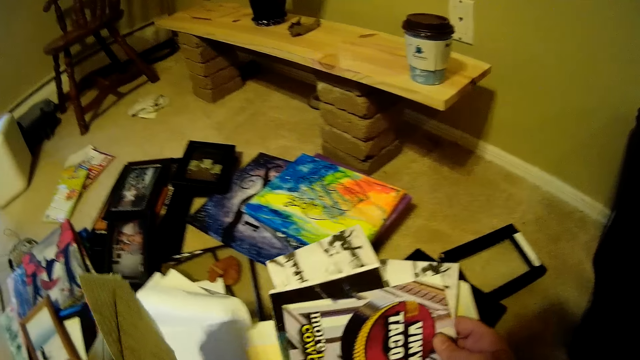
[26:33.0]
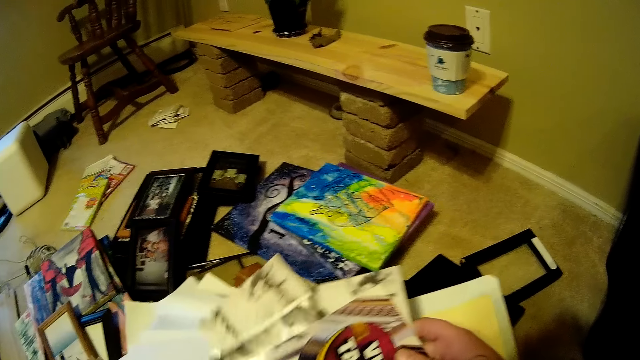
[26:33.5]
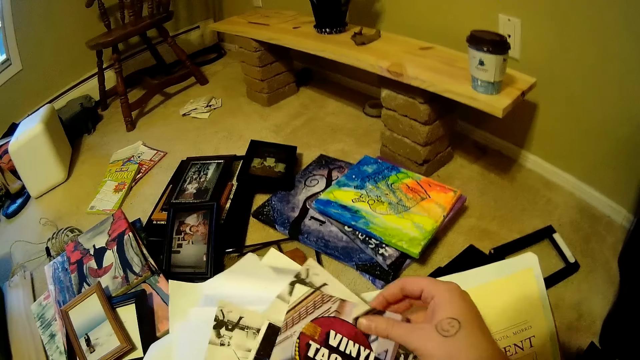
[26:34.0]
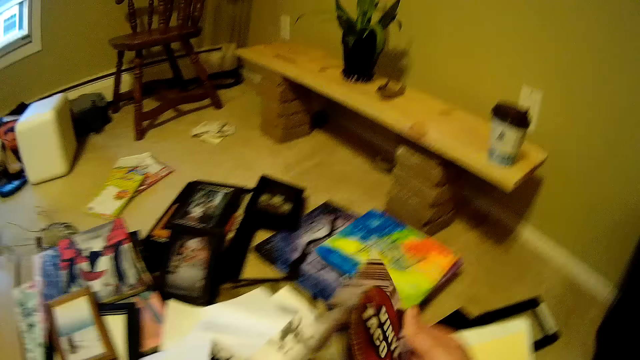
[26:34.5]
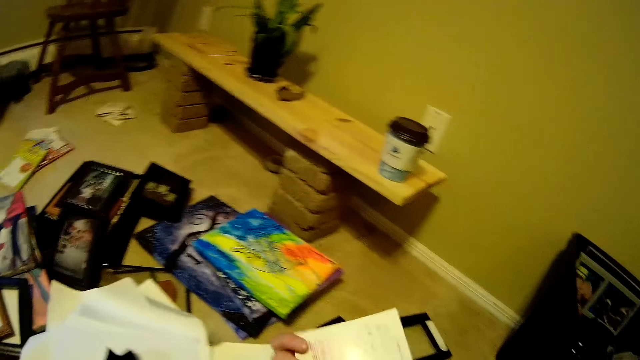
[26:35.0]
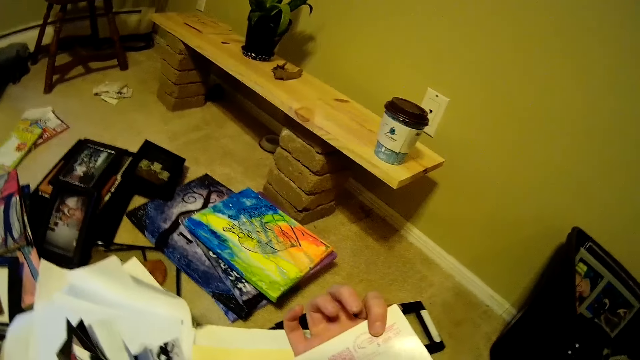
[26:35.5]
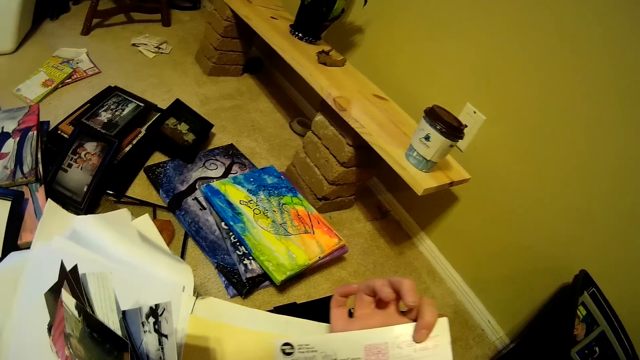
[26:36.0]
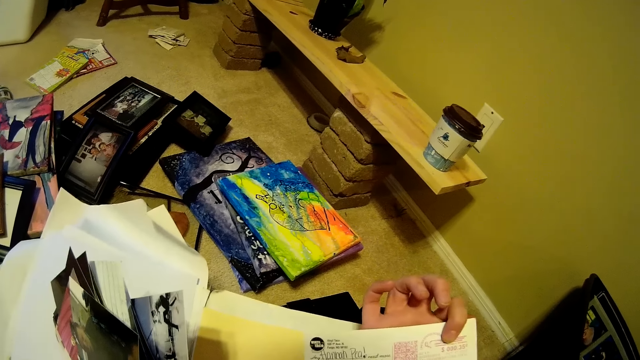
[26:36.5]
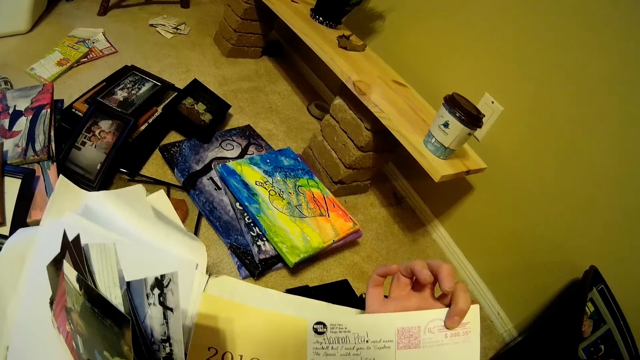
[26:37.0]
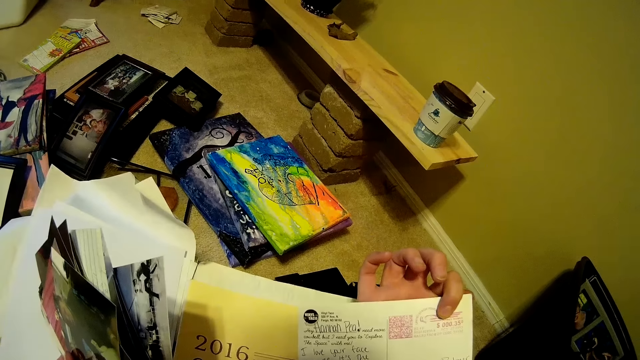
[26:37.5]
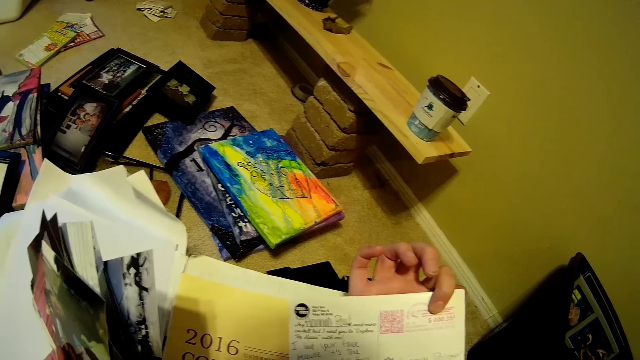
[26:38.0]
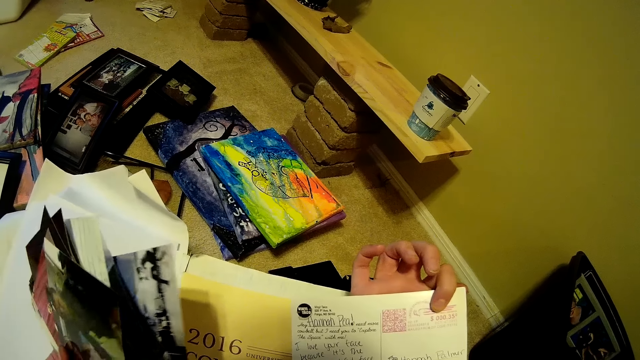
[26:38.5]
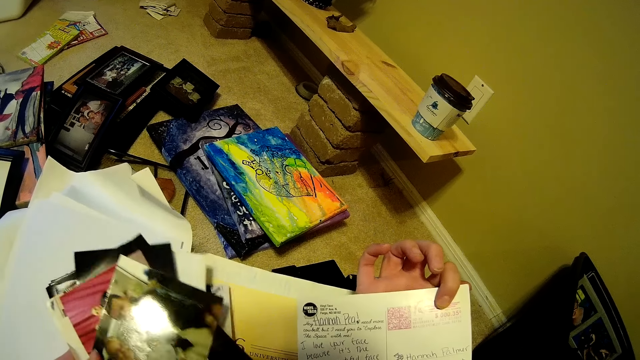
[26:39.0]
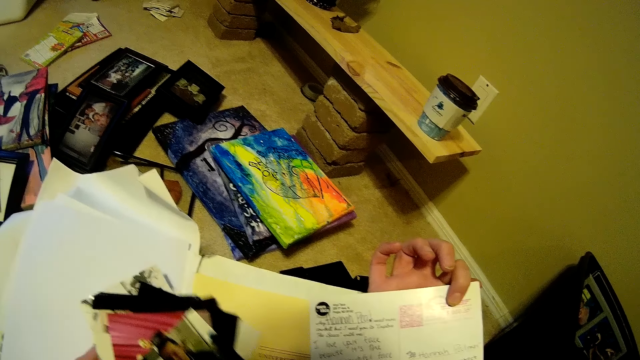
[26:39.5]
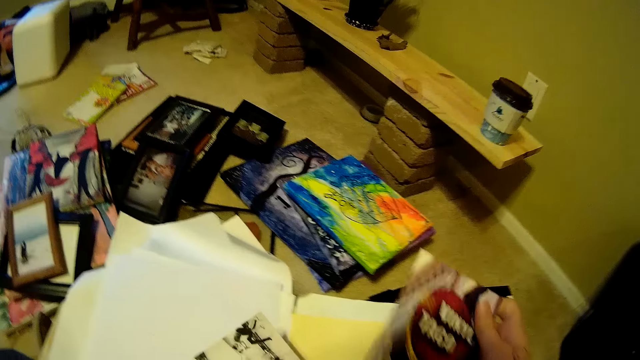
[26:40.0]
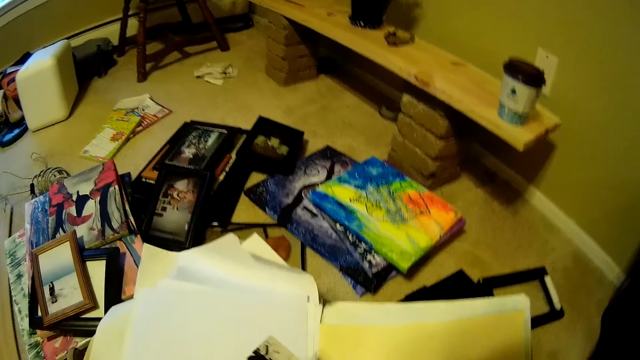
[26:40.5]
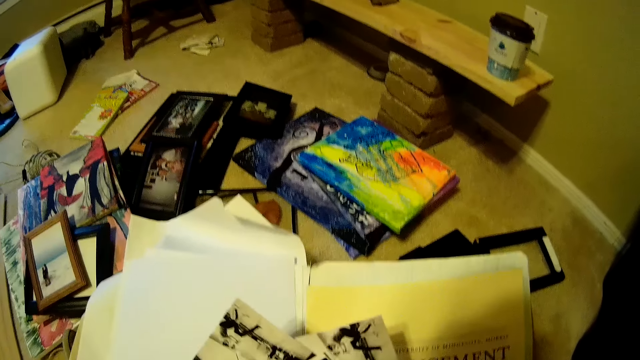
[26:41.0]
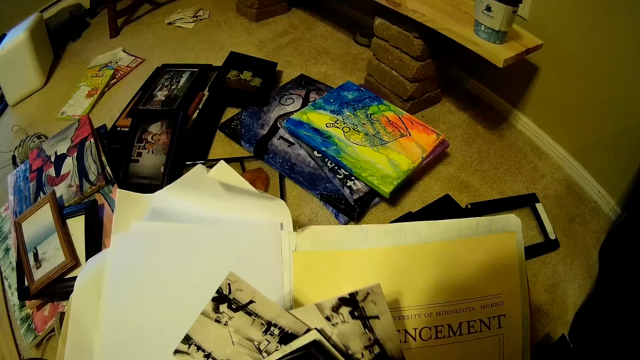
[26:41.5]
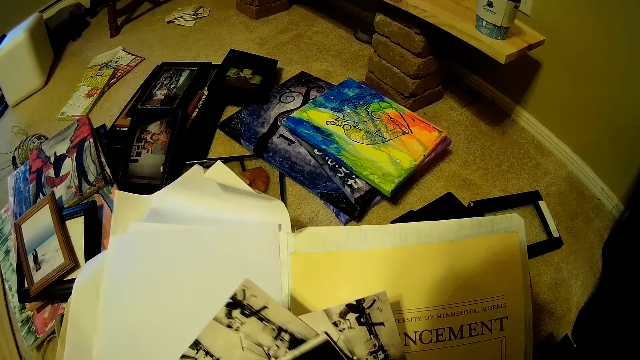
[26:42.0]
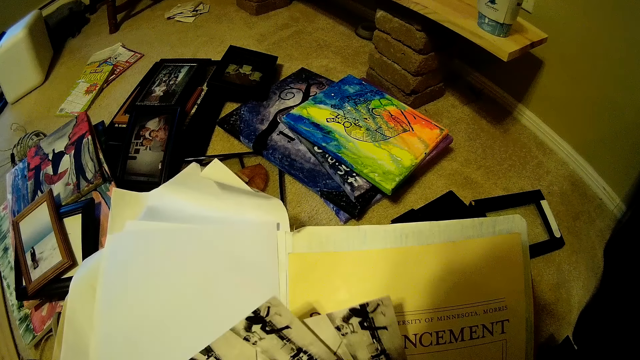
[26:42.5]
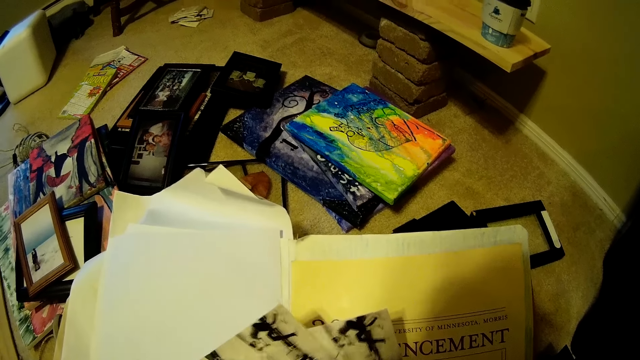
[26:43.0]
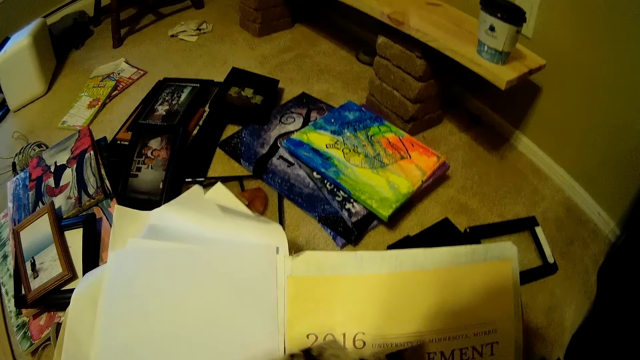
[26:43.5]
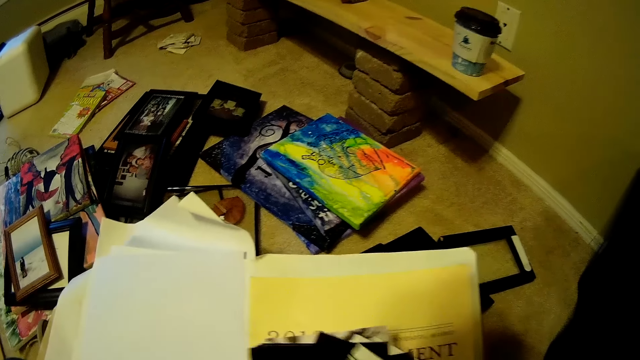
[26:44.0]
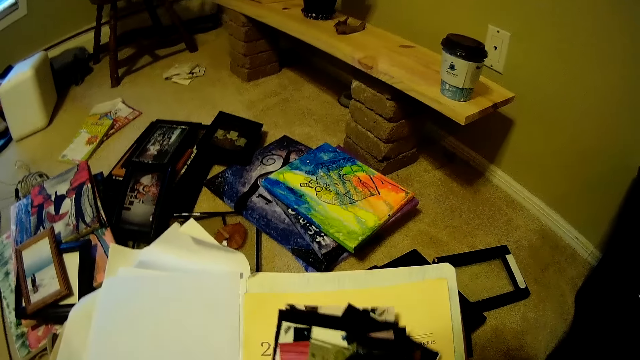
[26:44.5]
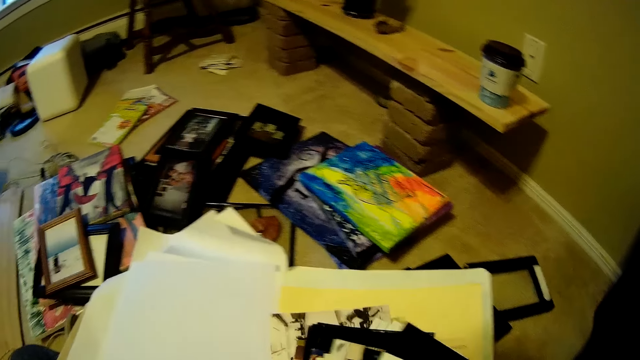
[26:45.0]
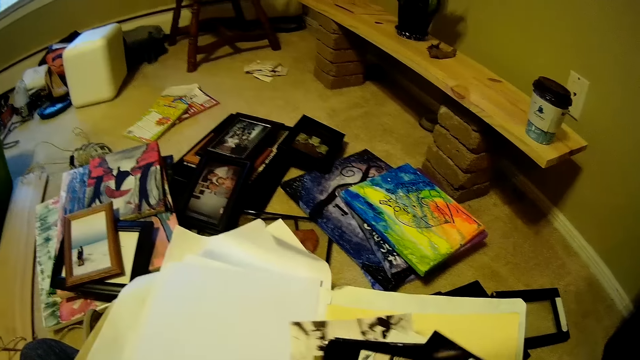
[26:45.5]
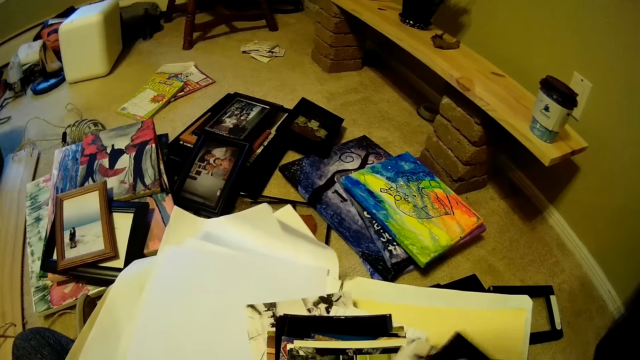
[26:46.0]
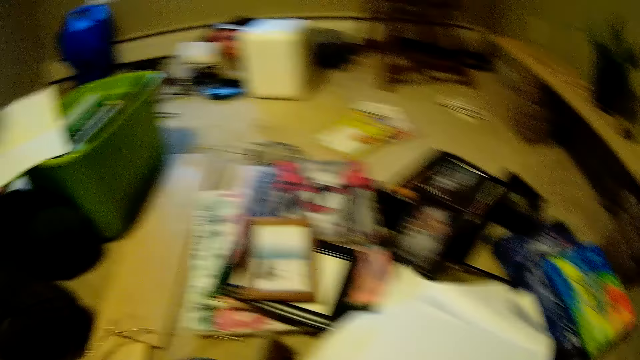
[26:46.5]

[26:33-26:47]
The camera wearer takes a picture out of the pictures in her hand with her right hand. She turns the picture or paper to the back. She reads in the paper. She turns the paper. She arranges the pictures. She shuffles the picture in with both hands.

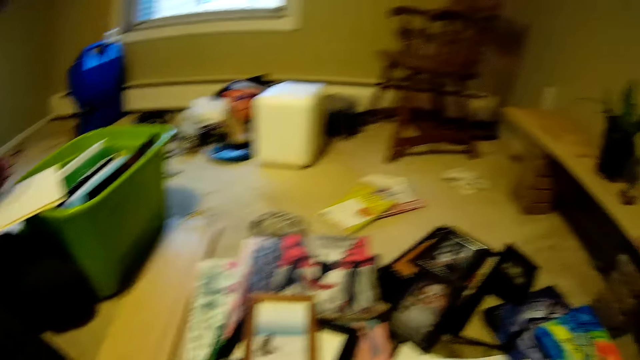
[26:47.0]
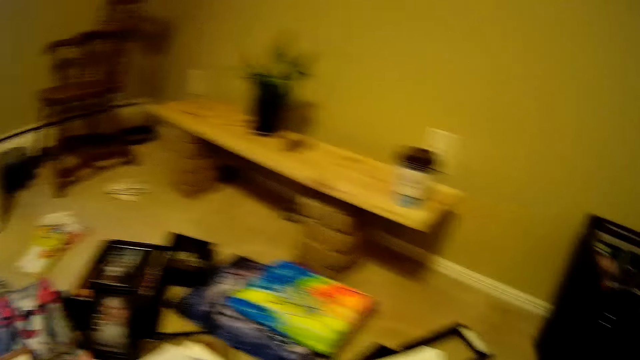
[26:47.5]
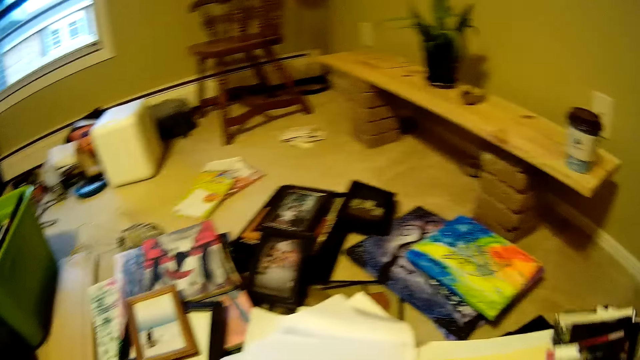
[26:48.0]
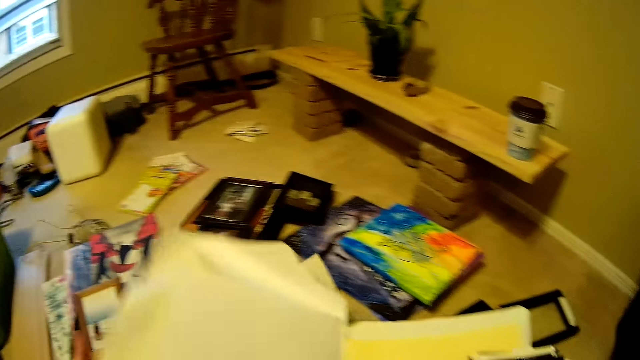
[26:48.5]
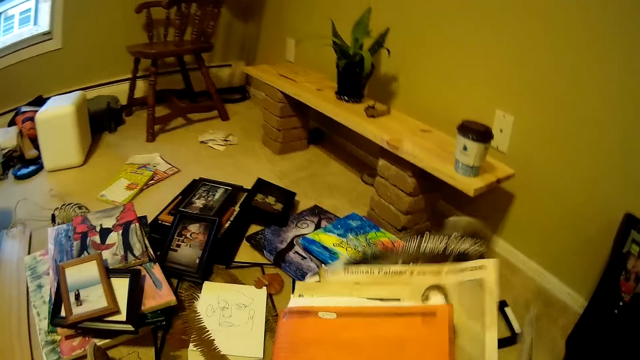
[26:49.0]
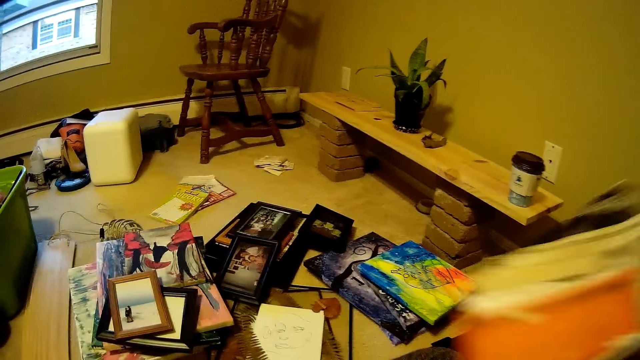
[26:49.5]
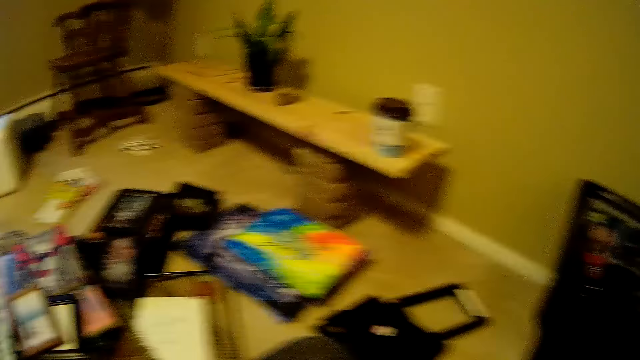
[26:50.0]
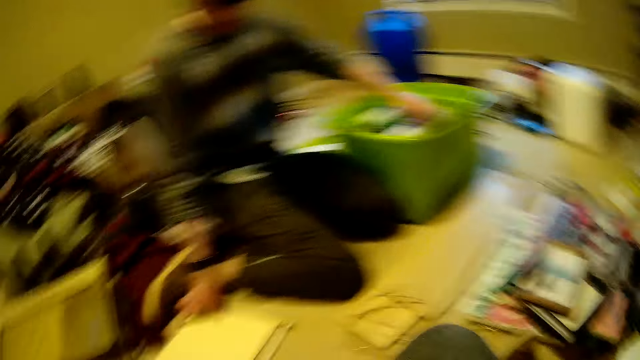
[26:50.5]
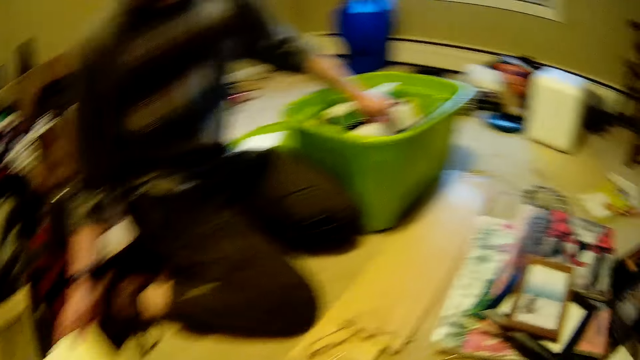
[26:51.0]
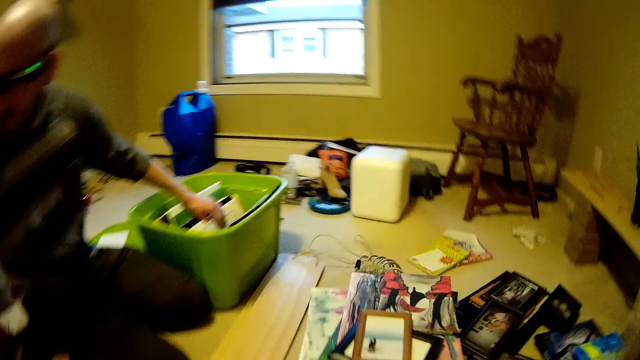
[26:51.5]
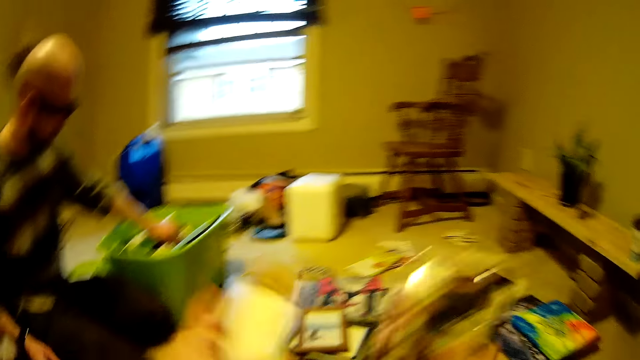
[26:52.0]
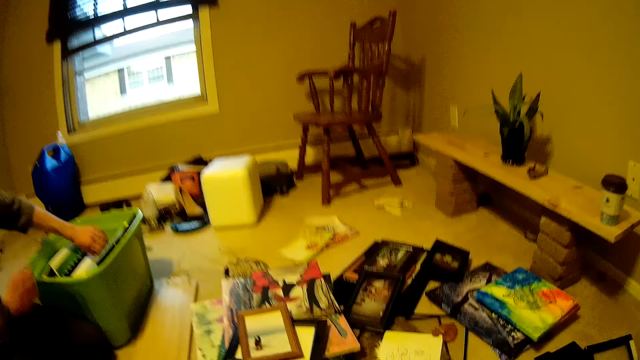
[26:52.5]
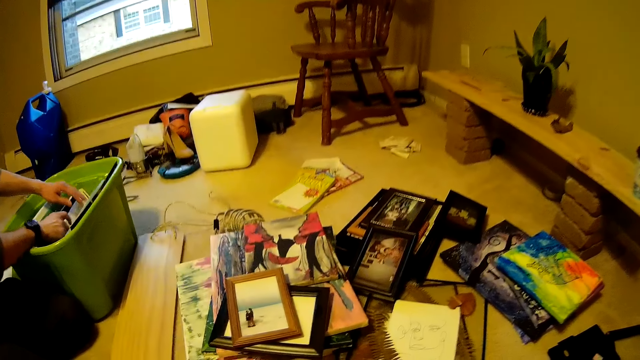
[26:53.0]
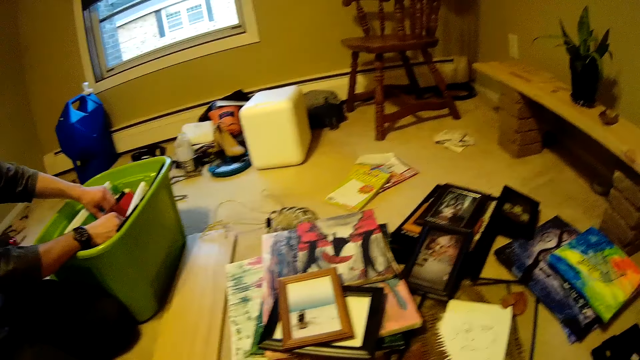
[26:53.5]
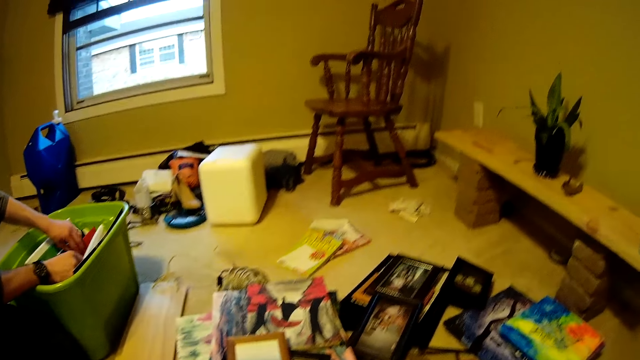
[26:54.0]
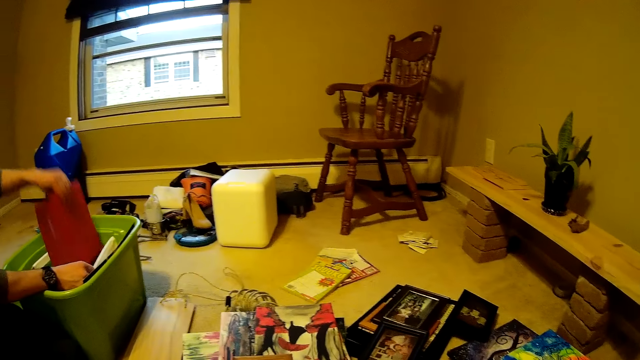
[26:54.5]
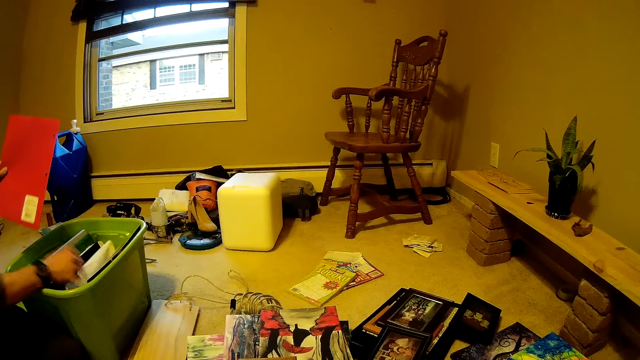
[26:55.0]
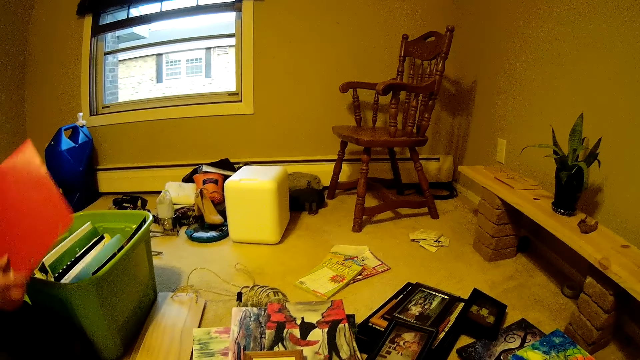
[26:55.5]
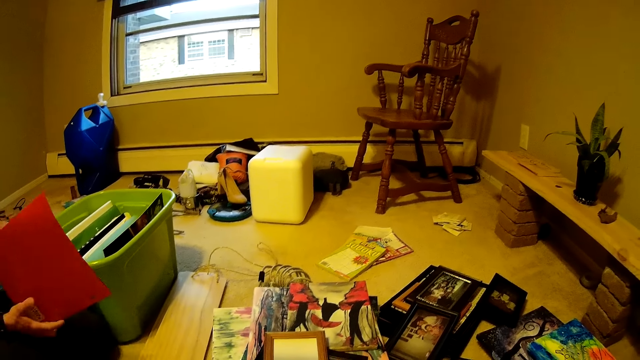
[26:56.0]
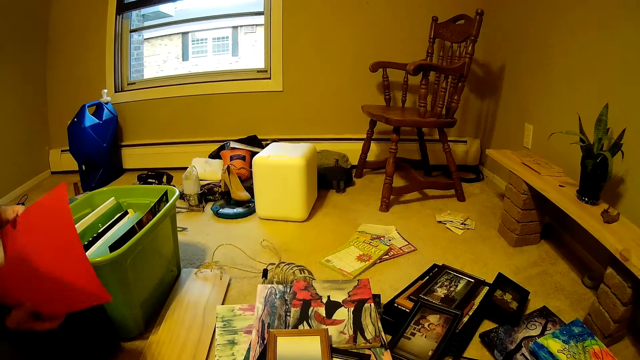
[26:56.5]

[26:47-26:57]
A man peruses through a book. The camera wearer closes the book with her left hand. She arranges the papers, puts the notebook aside, and arranges items on the floor. The man shuffles the books in the bucket with both hands. The camera wearer converses with the man. The man removes a book file from the bucket with his left hand. He opens through the file with both hands.
